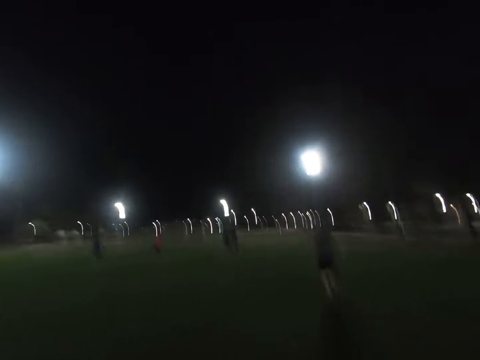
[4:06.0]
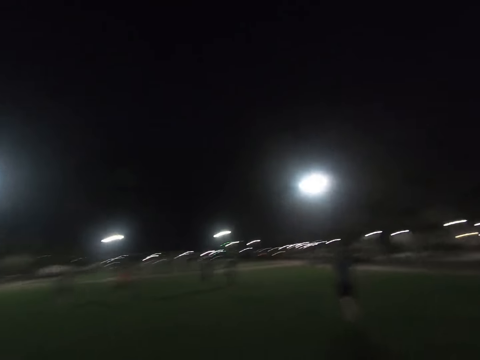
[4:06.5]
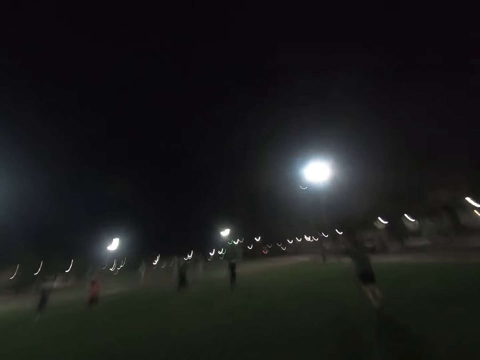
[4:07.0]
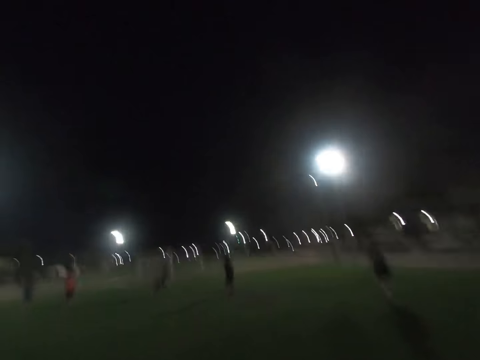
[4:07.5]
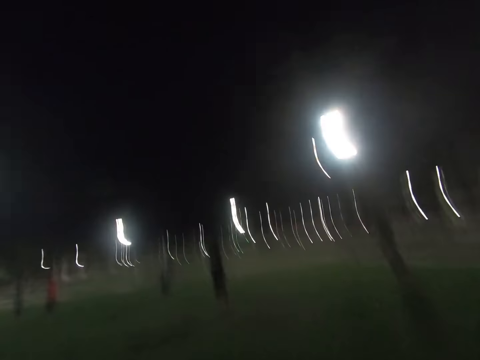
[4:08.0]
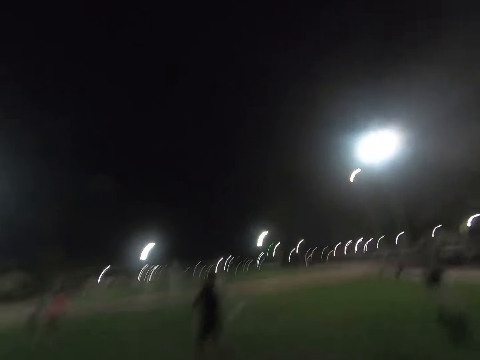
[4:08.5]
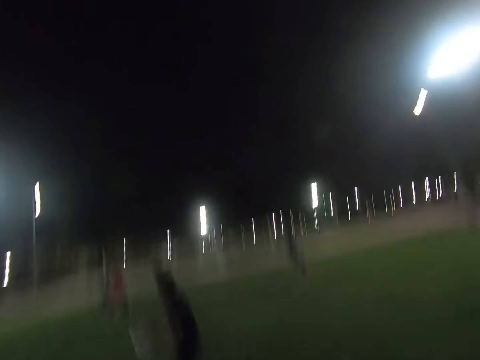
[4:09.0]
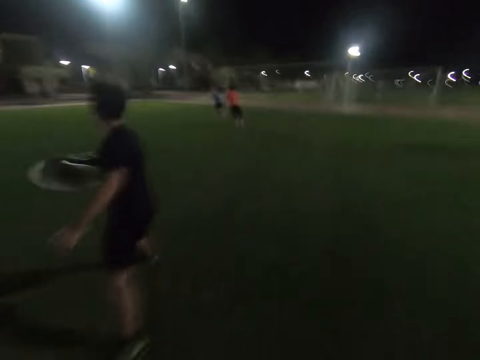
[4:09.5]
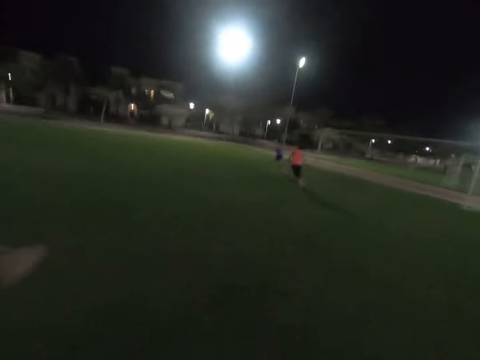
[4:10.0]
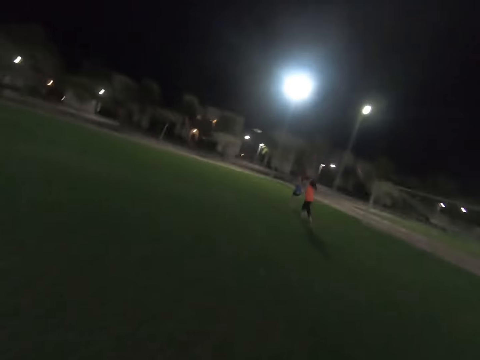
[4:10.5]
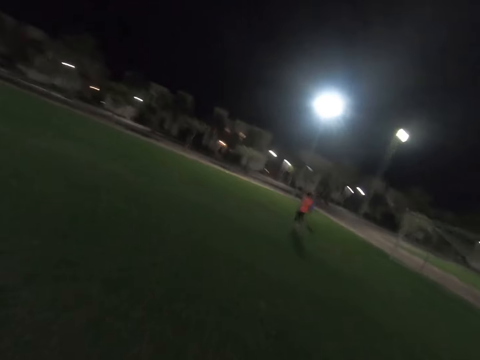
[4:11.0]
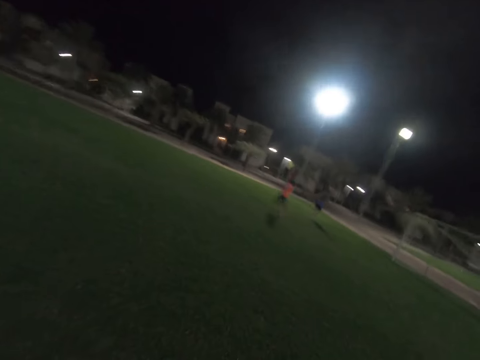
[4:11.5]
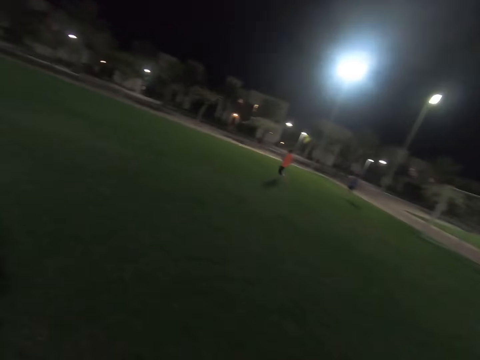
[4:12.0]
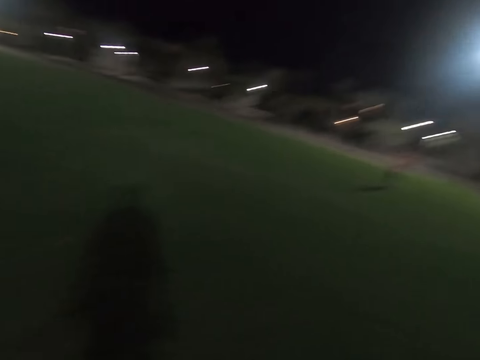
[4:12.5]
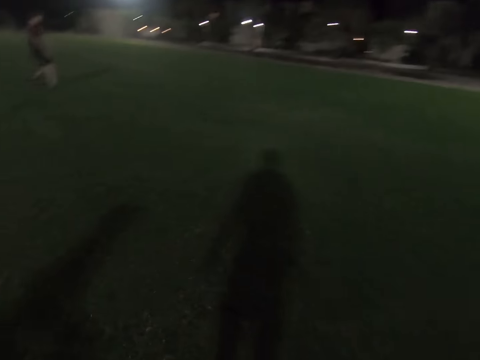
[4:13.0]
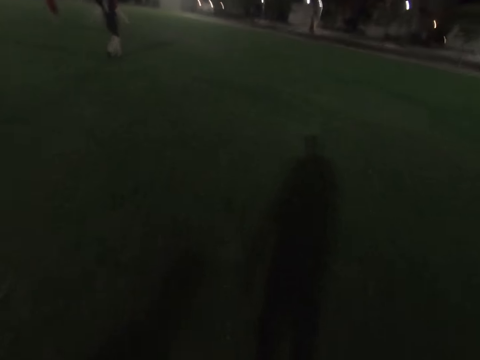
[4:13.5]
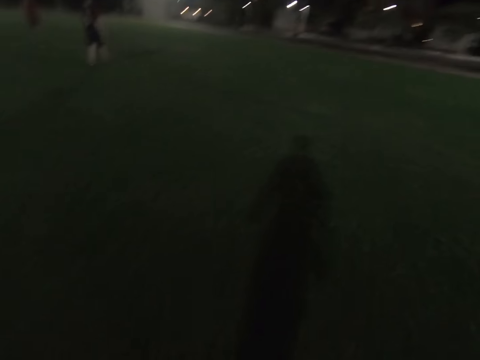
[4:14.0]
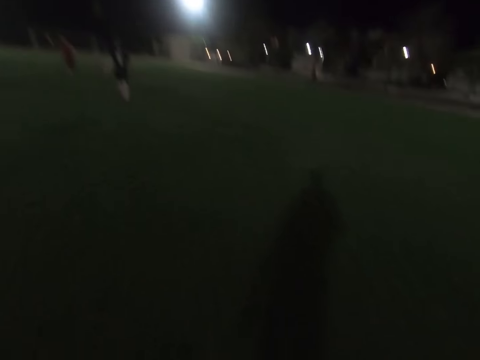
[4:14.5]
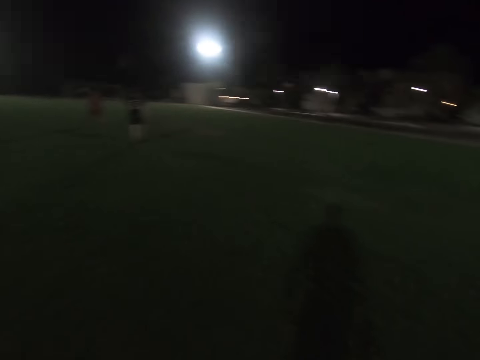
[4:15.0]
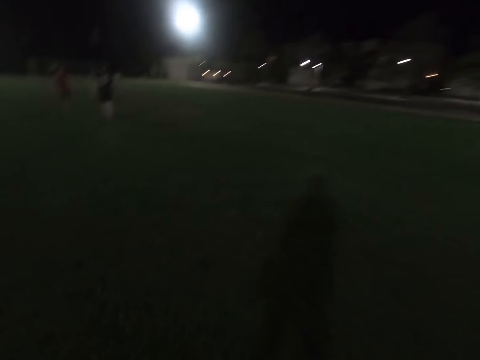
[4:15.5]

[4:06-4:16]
A woman runs. Another woman runs. A man throws a flying disc. The first woman runs. The other woman runs. Another man walks.

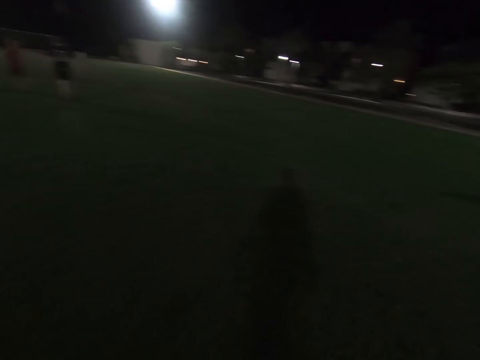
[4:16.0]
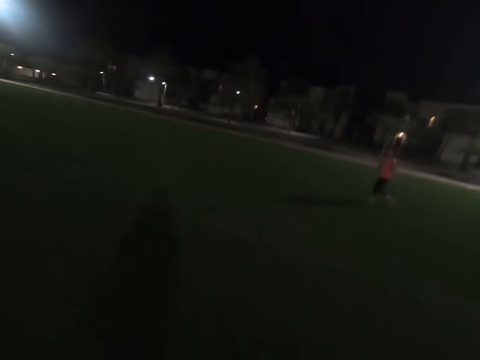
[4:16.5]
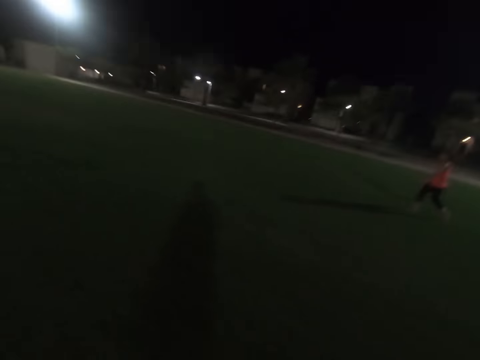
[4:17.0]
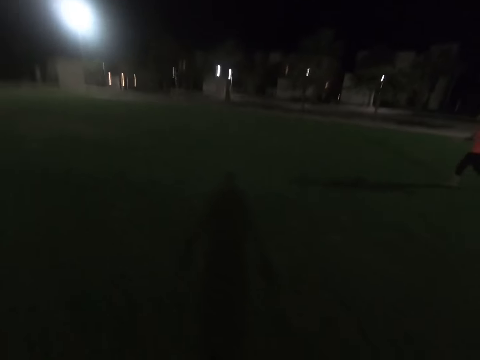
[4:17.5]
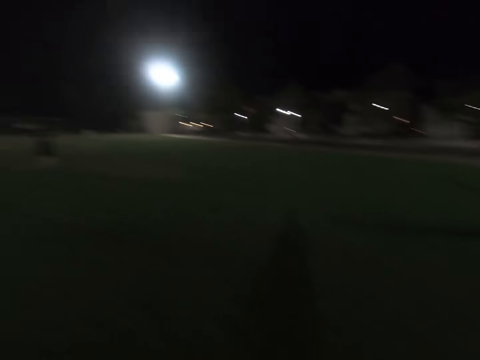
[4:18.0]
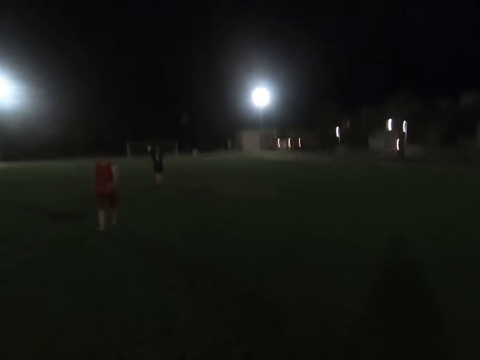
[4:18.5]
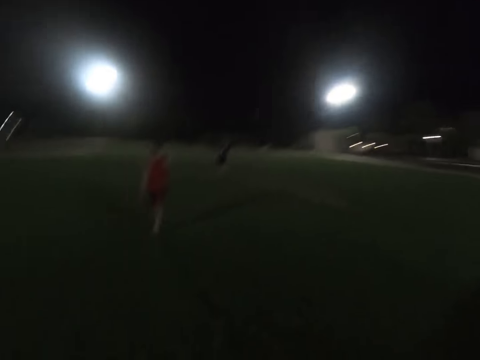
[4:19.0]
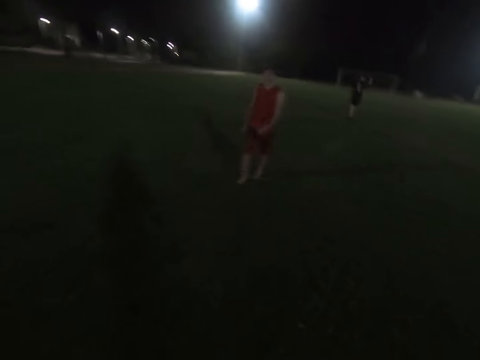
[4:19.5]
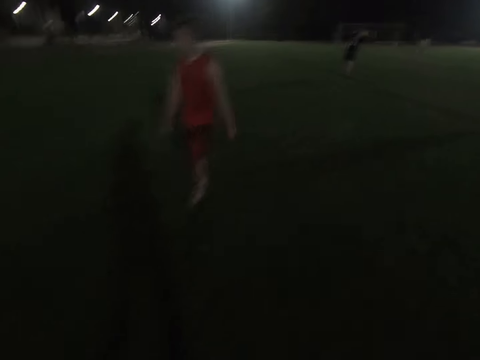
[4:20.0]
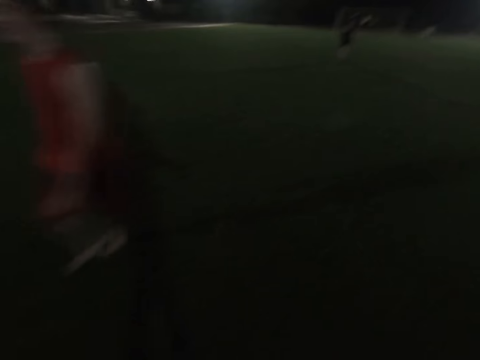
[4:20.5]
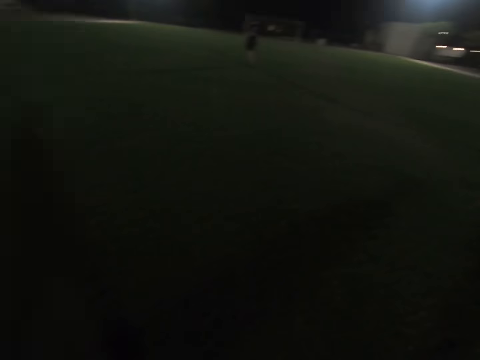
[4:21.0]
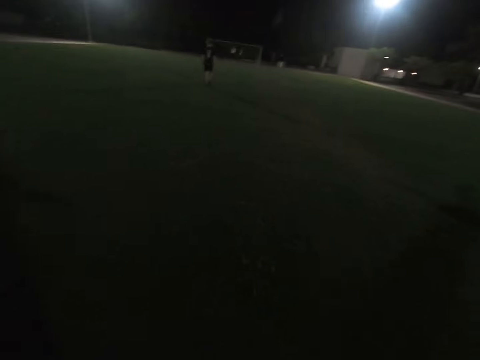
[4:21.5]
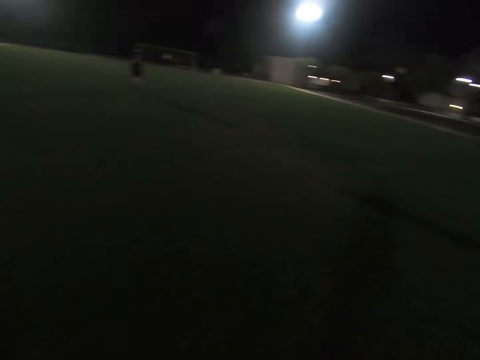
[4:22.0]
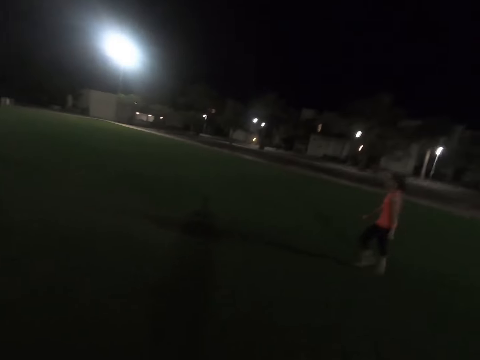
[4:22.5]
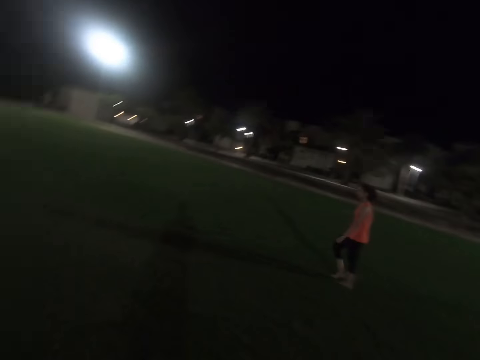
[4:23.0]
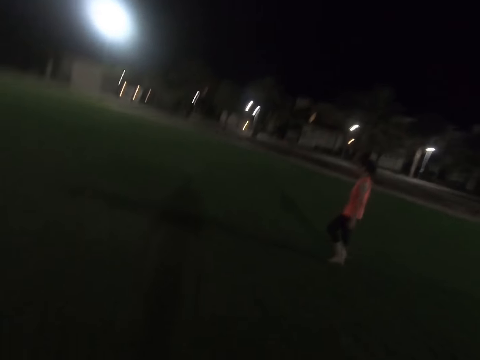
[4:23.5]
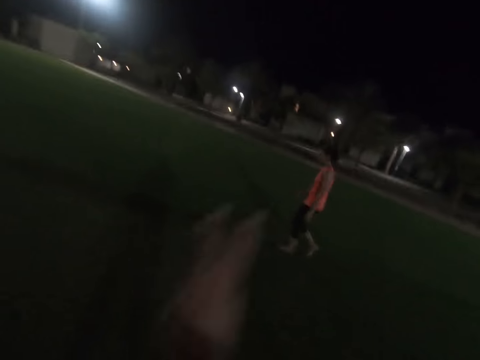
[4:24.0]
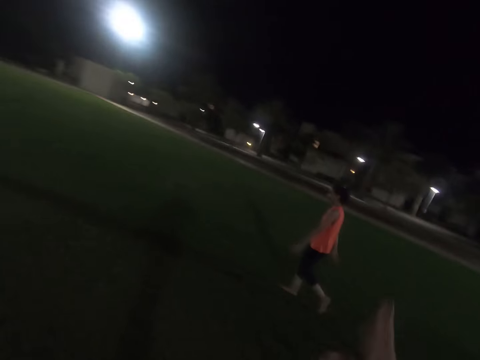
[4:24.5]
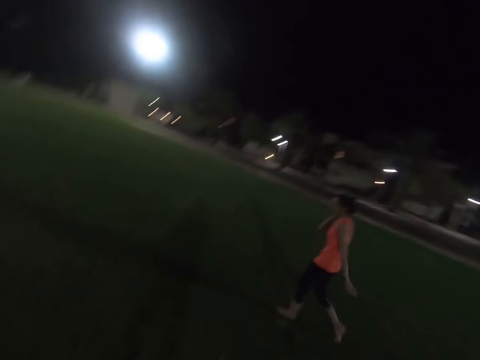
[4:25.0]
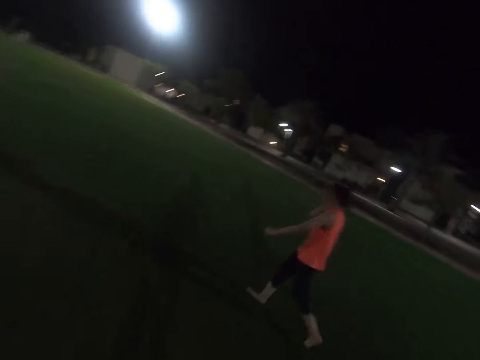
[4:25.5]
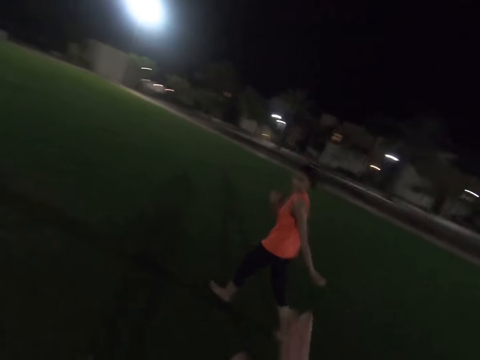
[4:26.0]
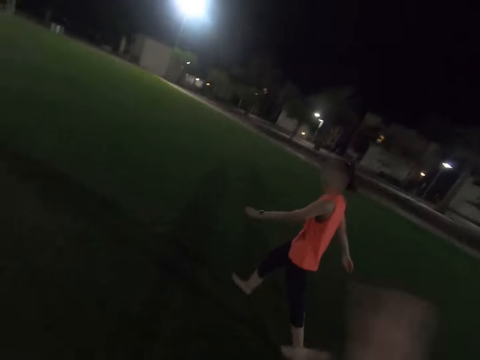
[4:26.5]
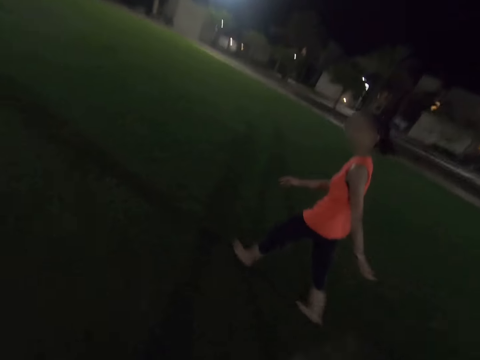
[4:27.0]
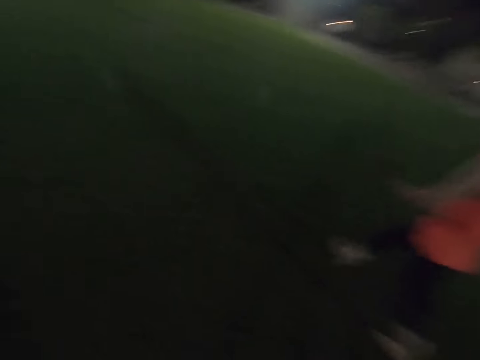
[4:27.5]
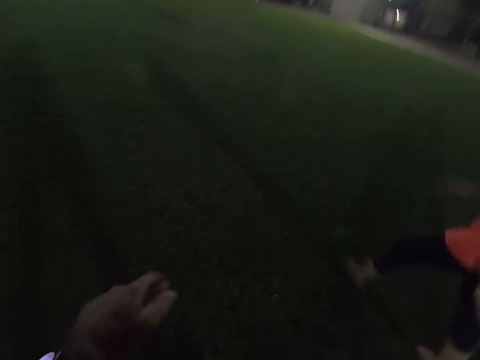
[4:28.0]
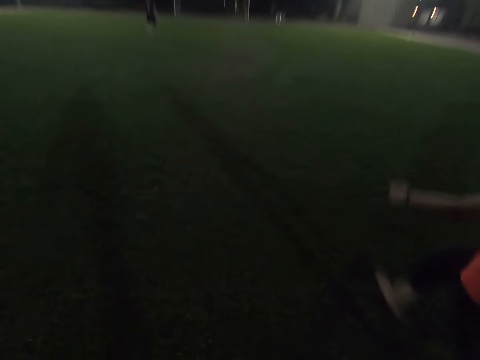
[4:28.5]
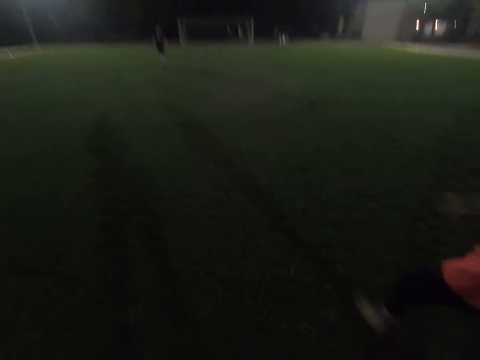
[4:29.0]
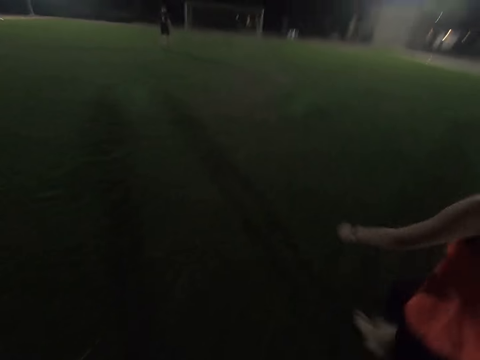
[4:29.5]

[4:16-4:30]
The camera wearer looks around. A man walks. A woman walks in the field. Another man walks in the field. A third man walks in the field. Another woman walks. The camera wearer raises a hand. The other woman walks.

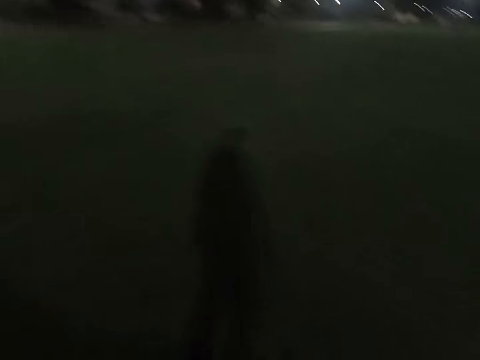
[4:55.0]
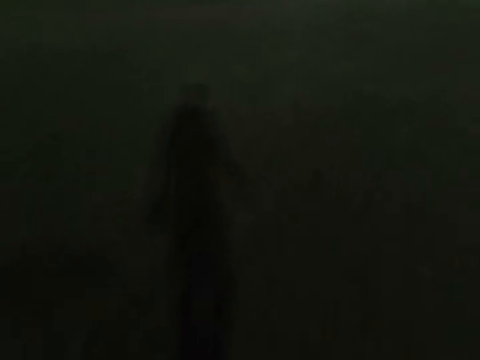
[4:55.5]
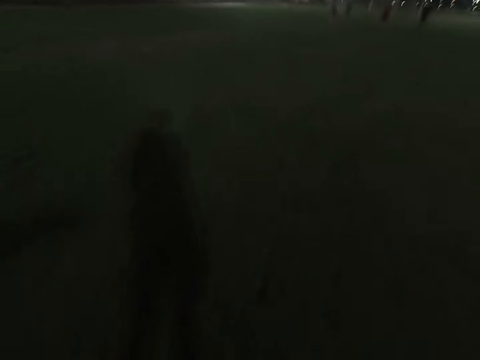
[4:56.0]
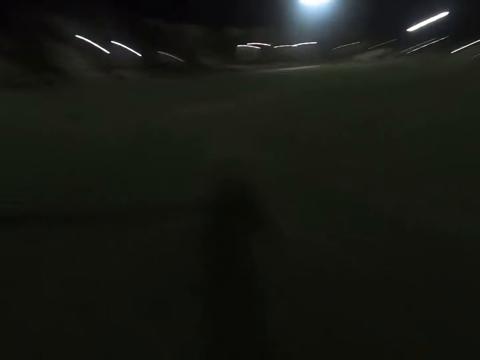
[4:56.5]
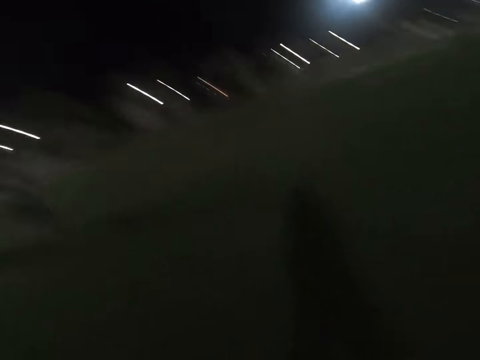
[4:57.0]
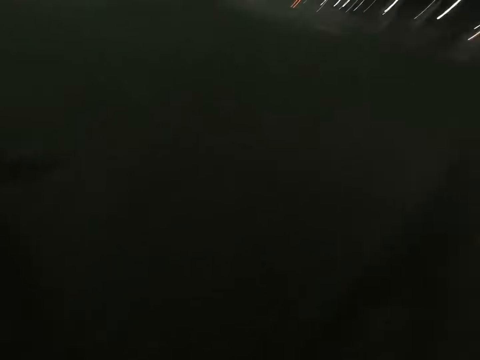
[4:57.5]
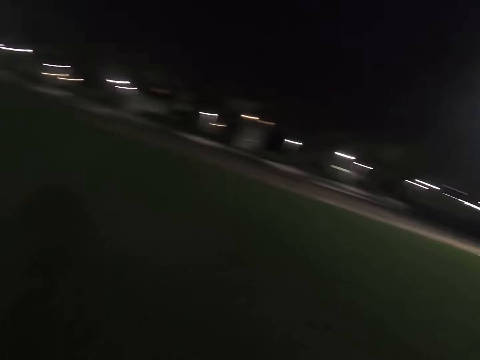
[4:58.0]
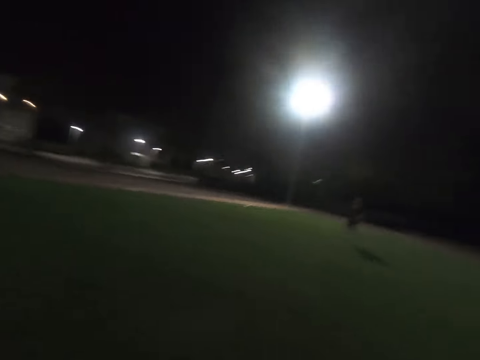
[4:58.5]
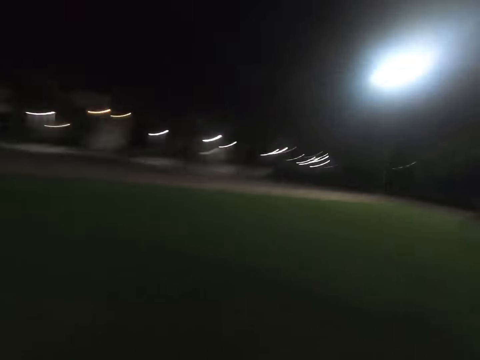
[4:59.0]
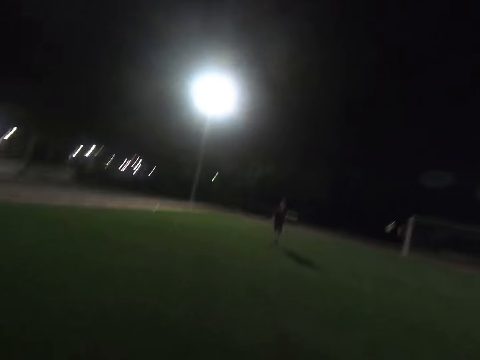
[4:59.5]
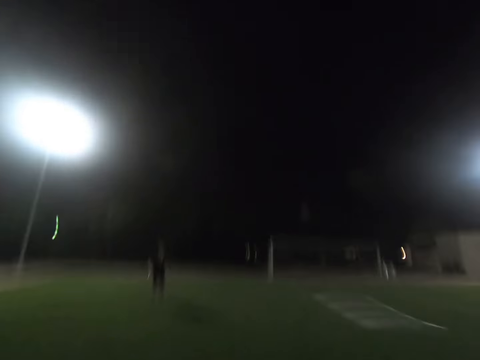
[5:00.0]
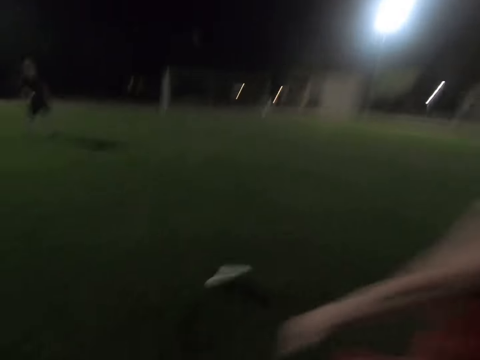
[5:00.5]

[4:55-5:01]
A man walks around the field. Another man throws the frisbee disc.
